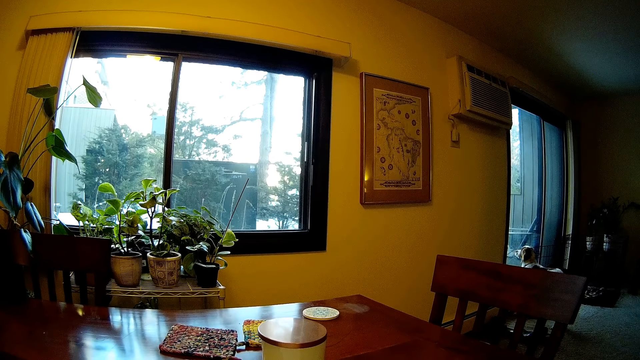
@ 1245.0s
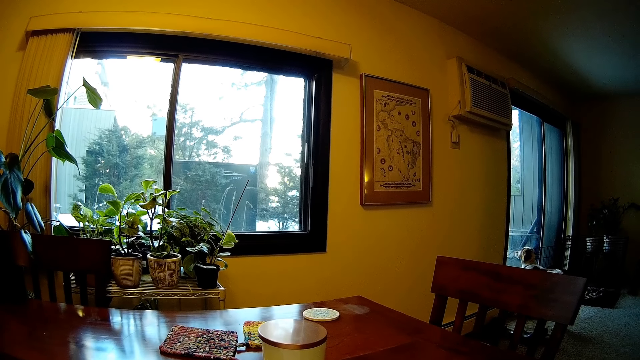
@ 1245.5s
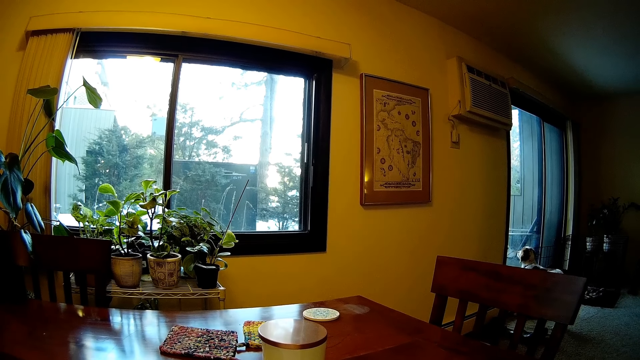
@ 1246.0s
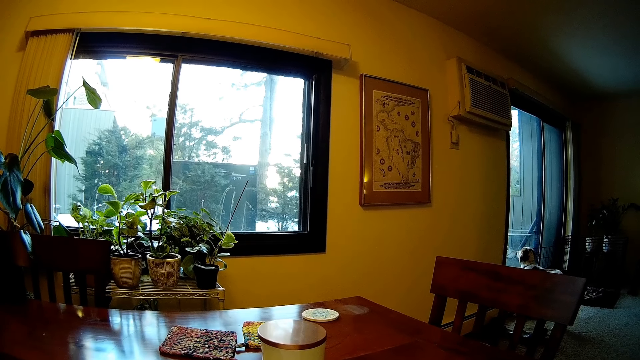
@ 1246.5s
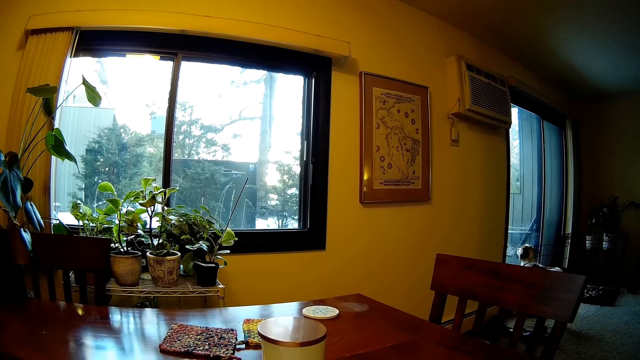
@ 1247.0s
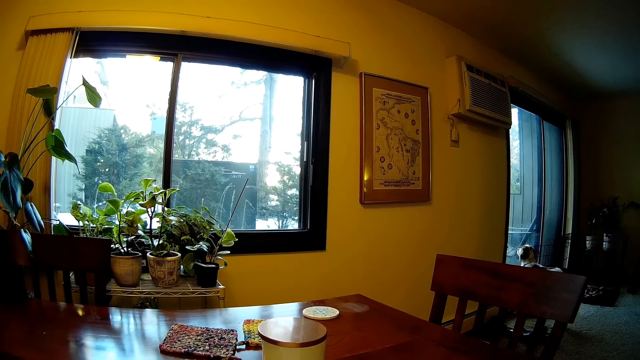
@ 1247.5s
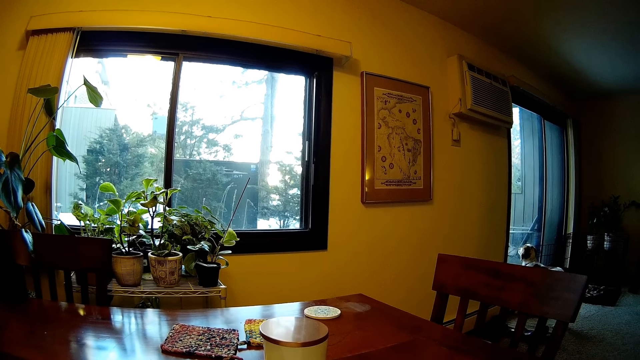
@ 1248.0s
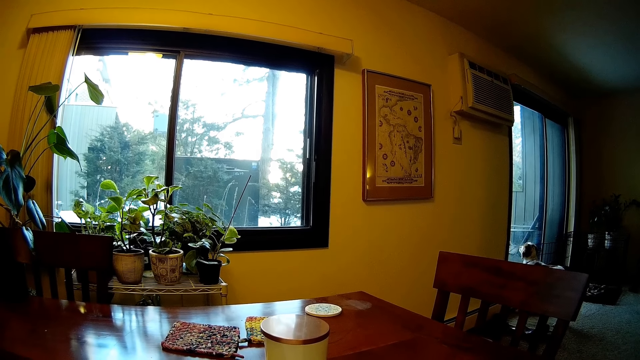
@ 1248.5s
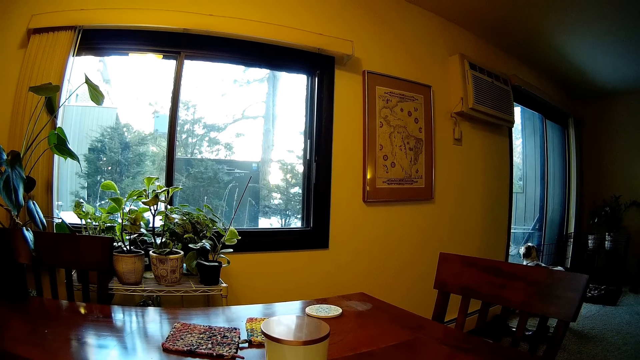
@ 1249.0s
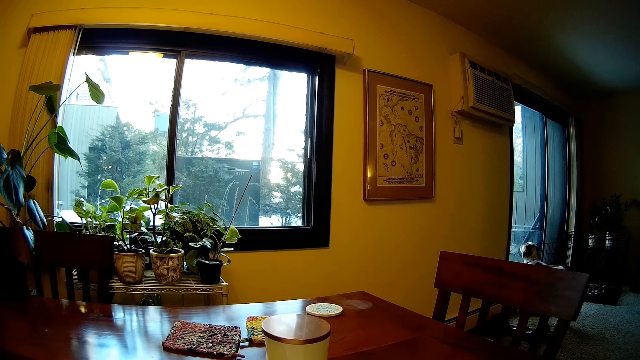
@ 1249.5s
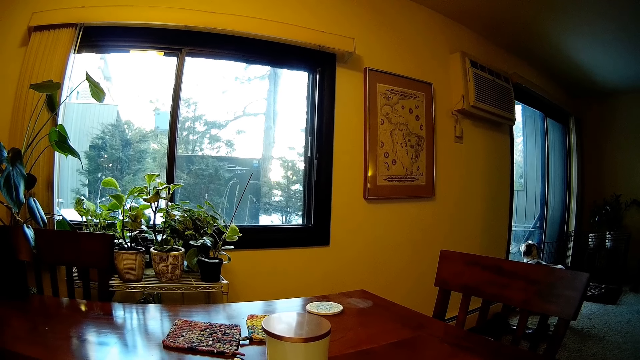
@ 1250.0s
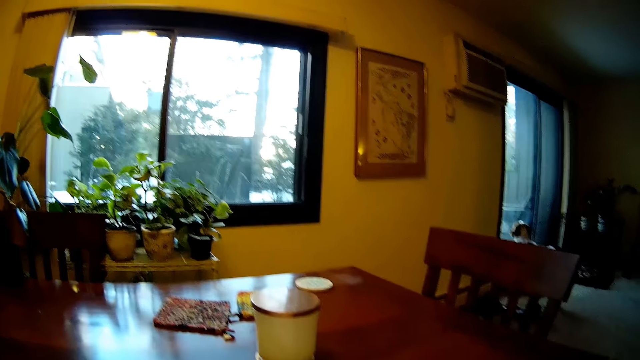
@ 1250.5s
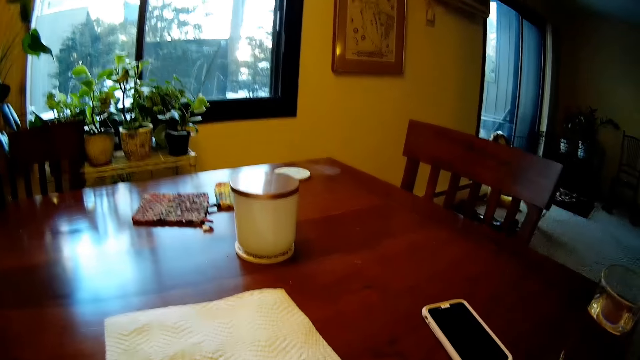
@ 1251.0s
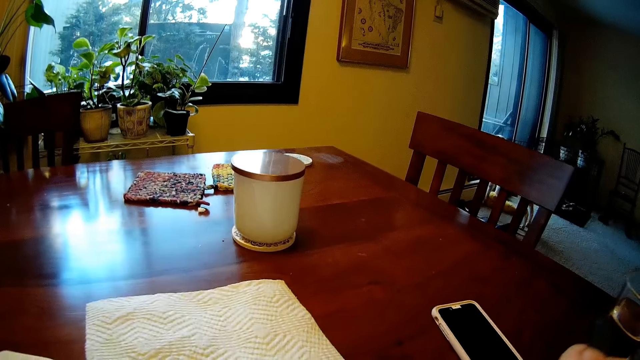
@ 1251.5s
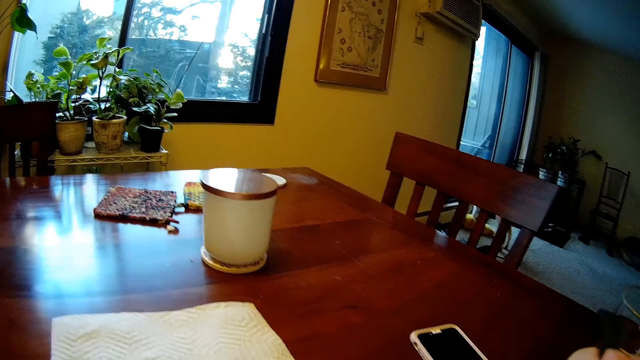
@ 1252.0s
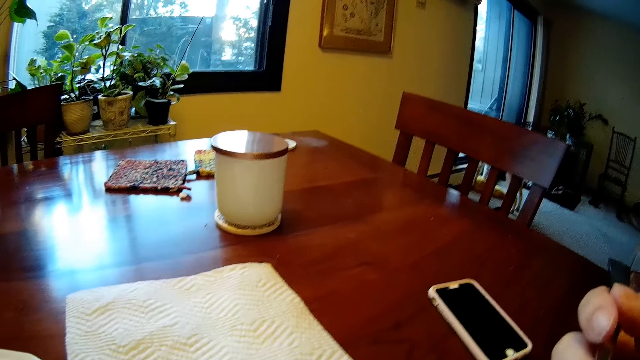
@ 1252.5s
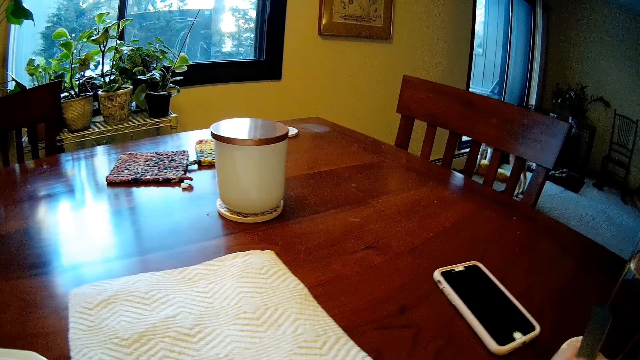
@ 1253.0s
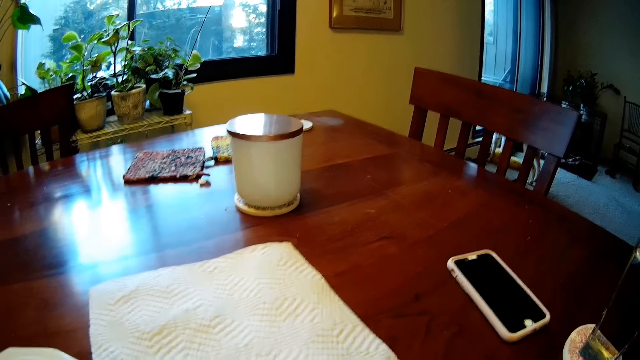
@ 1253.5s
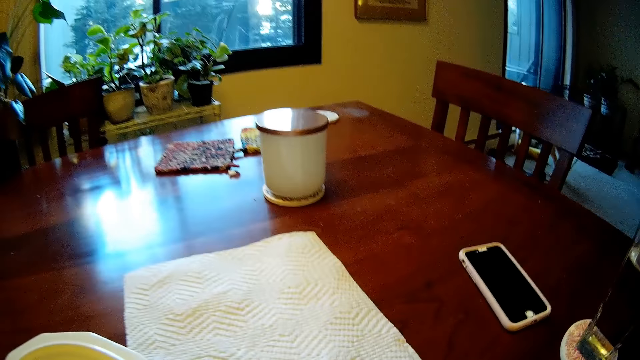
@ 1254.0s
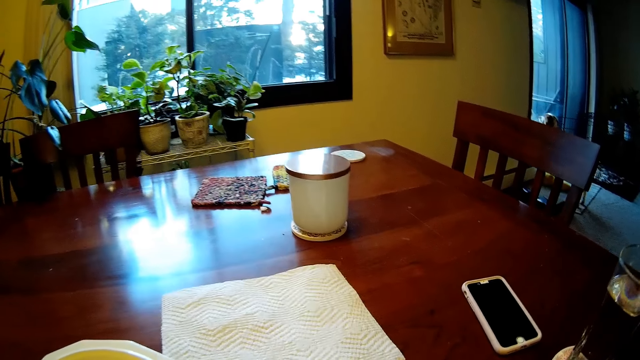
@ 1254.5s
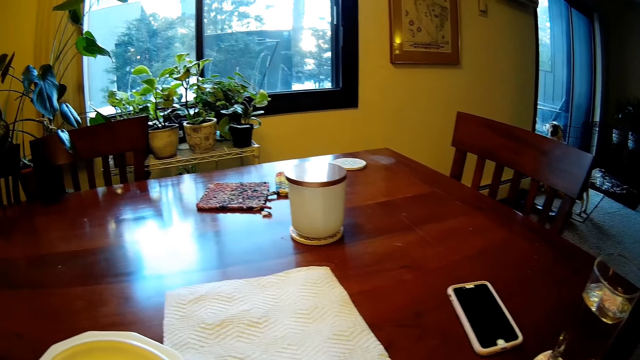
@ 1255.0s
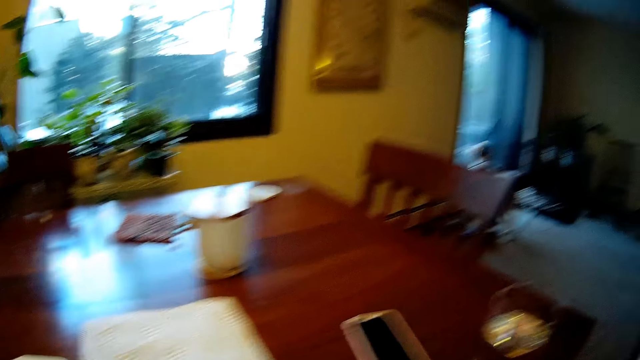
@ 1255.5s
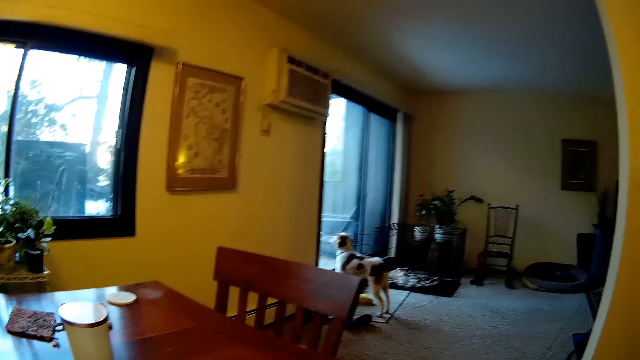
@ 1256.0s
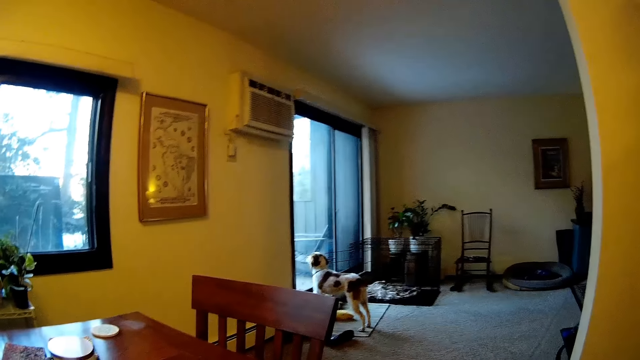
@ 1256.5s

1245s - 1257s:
The camera wearer eats with the fork in her right hand. She holds the fork.

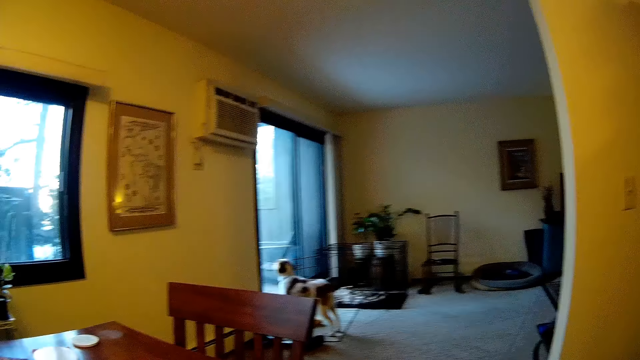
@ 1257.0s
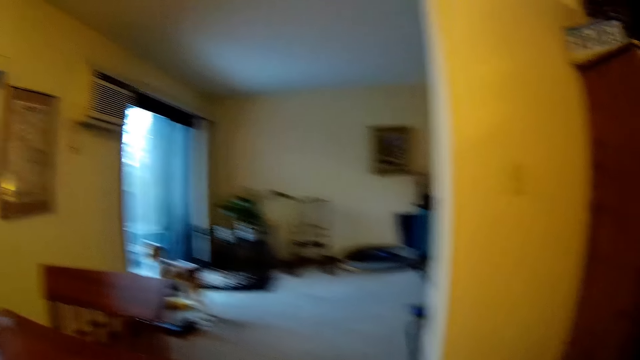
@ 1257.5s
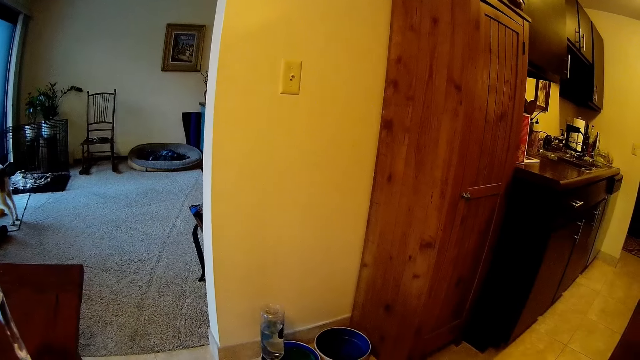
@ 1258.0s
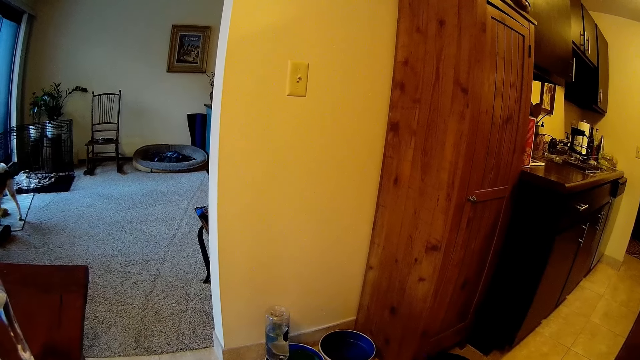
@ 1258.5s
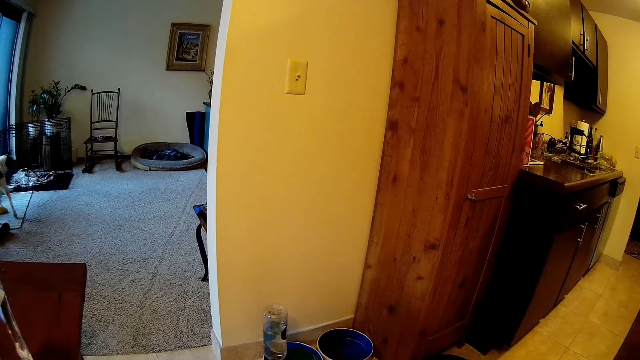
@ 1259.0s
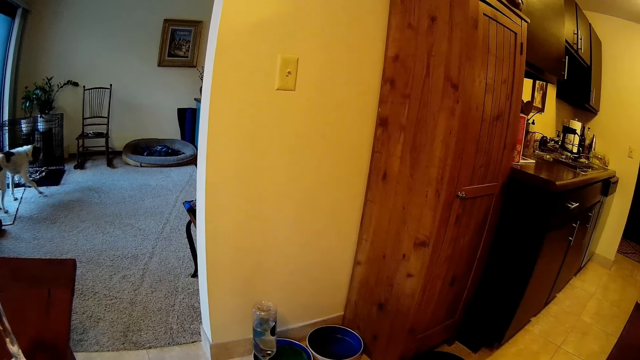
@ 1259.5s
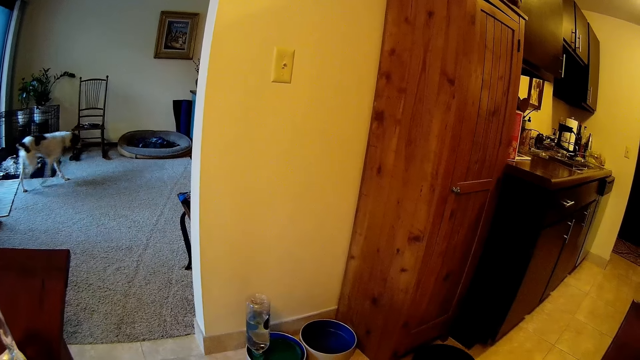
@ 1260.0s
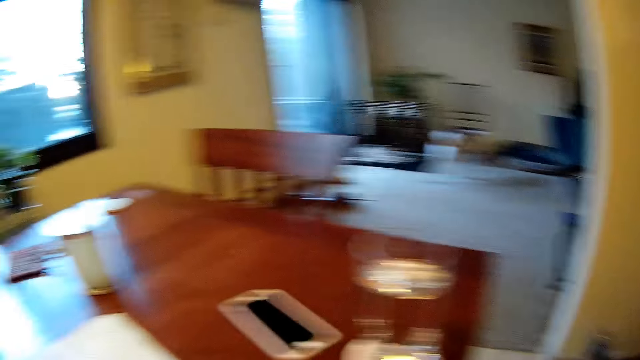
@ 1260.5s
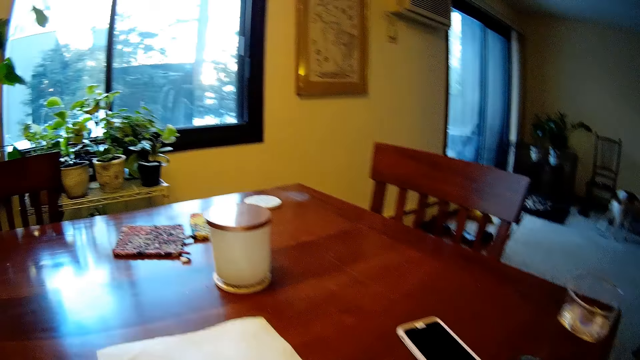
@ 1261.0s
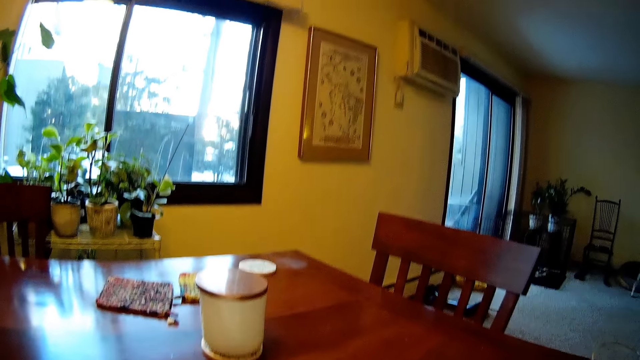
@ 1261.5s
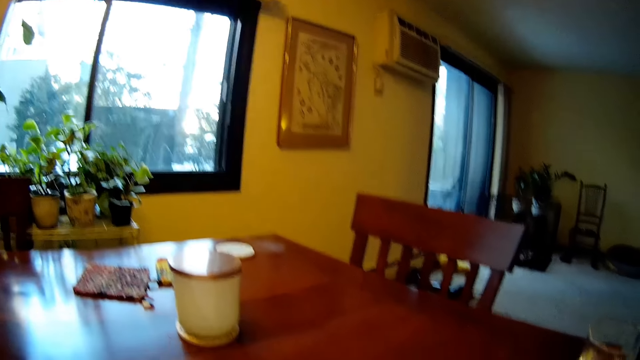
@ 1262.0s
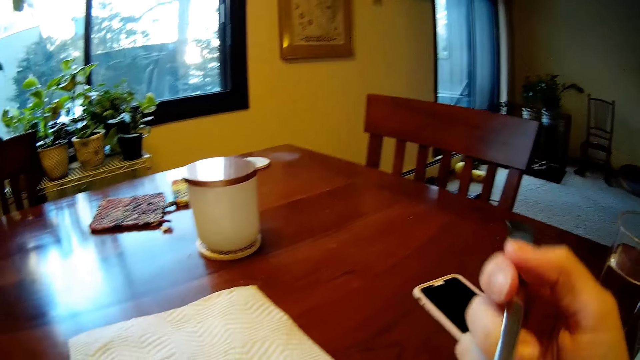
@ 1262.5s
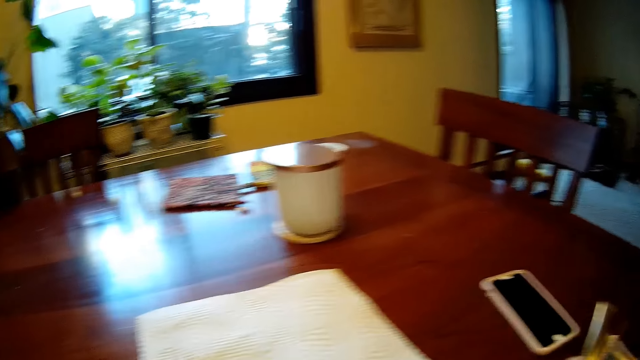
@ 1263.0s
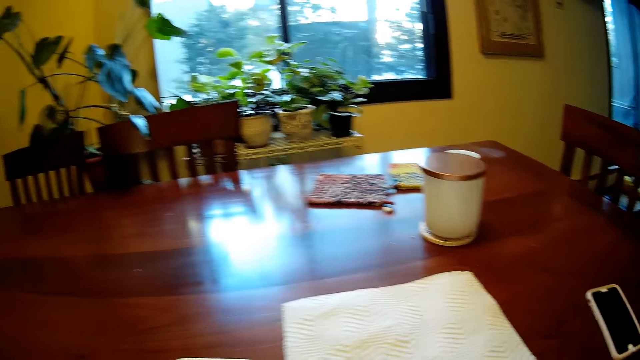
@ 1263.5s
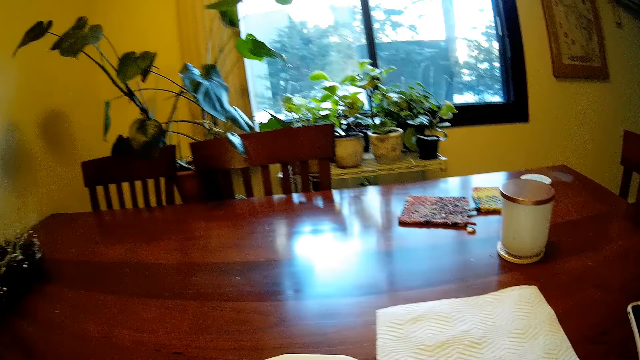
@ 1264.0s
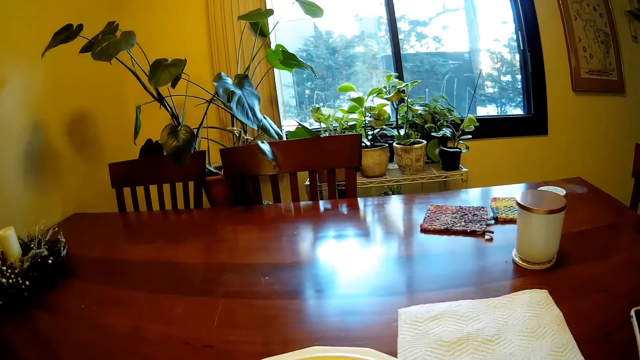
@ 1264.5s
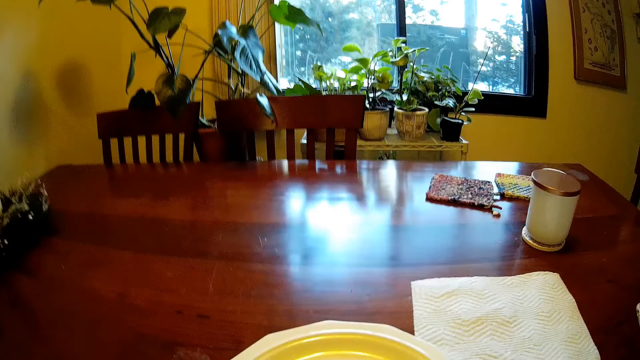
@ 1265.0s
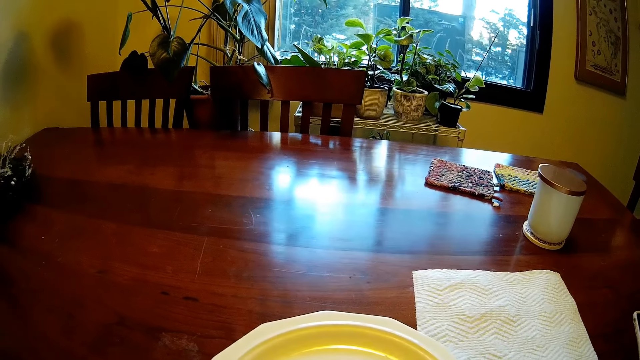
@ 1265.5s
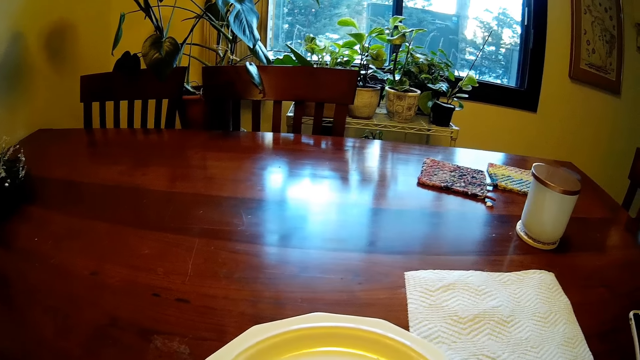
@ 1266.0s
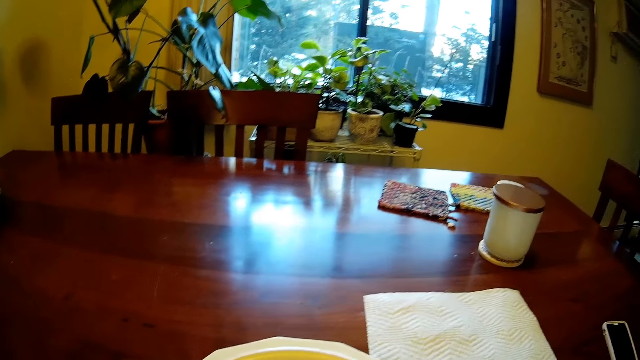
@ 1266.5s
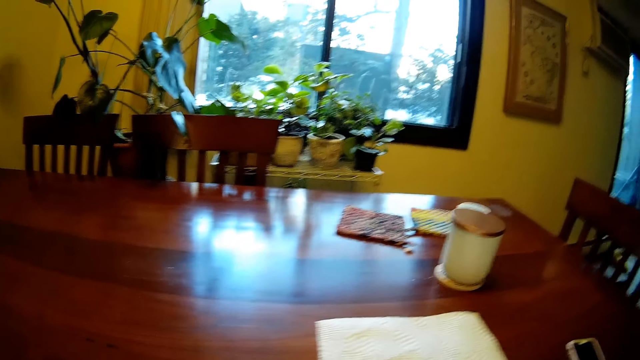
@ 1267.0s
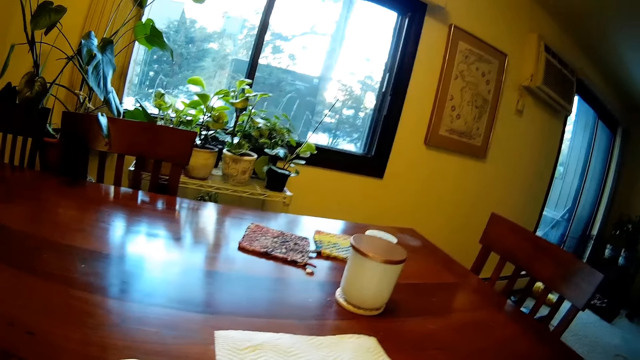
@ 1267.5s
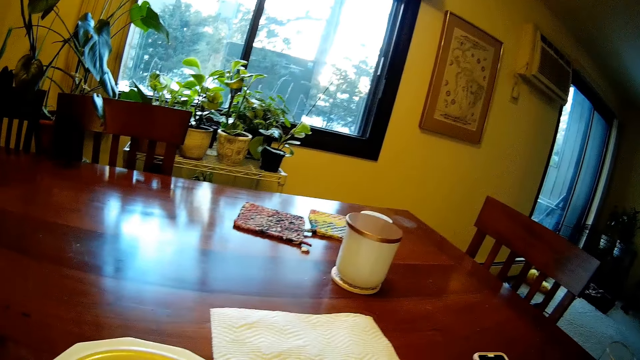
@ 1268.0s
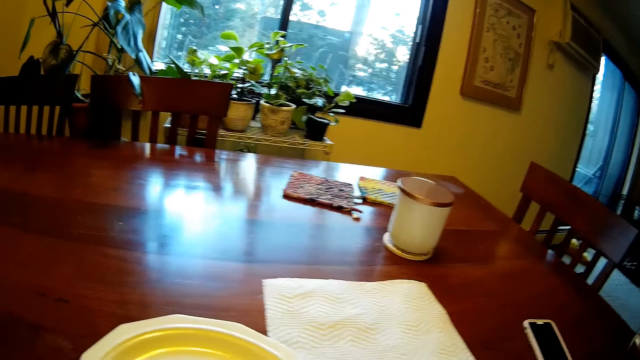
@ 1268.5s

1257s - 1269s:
The camera wearer walks in the room. They hold the fork.
